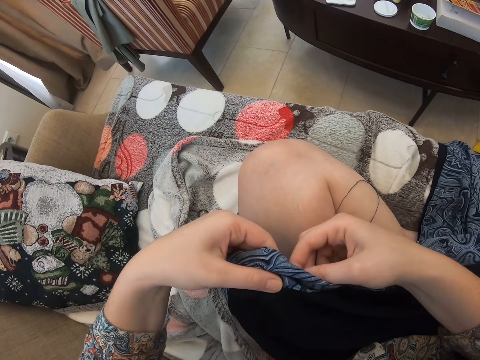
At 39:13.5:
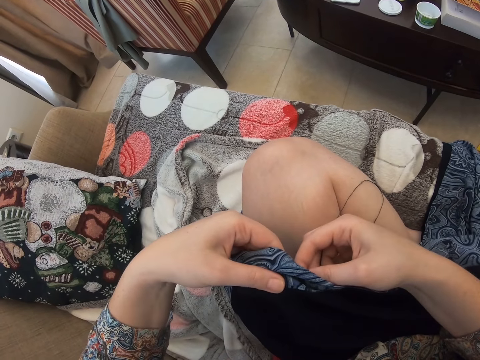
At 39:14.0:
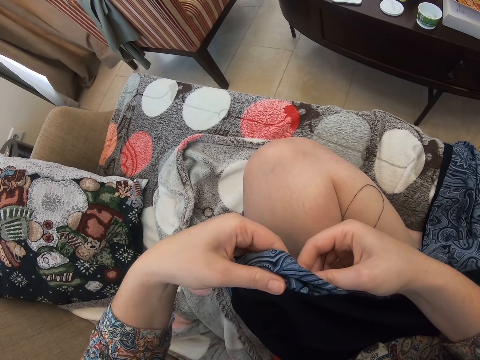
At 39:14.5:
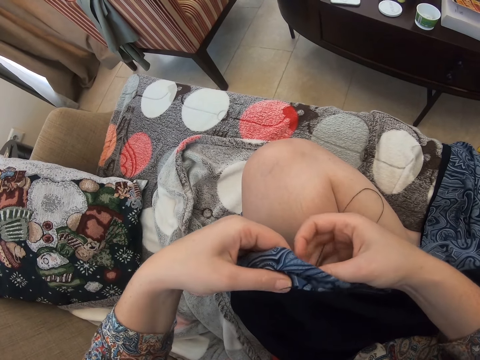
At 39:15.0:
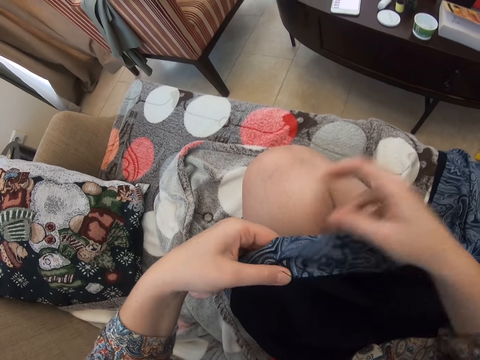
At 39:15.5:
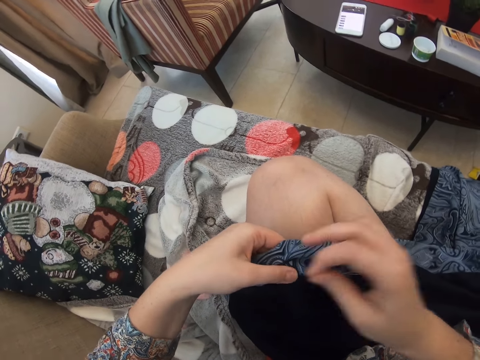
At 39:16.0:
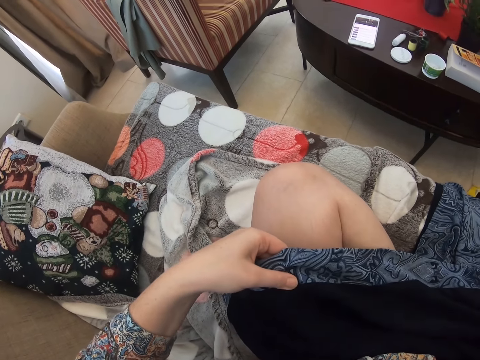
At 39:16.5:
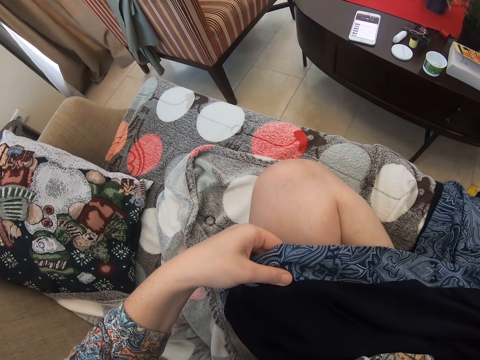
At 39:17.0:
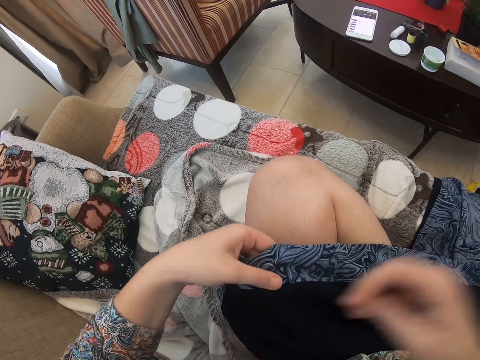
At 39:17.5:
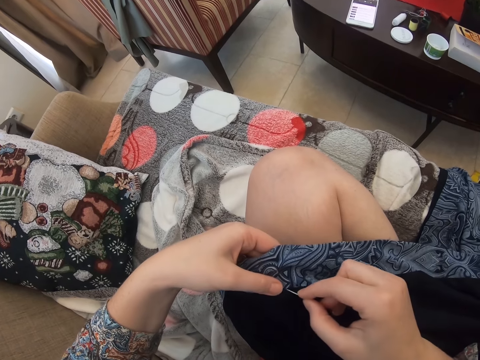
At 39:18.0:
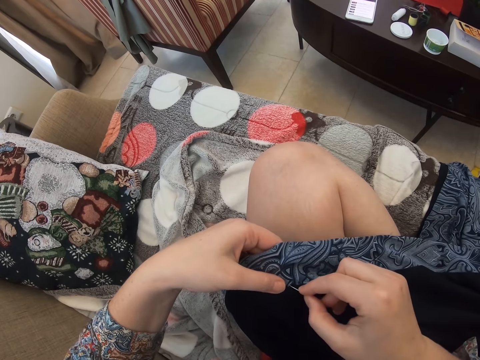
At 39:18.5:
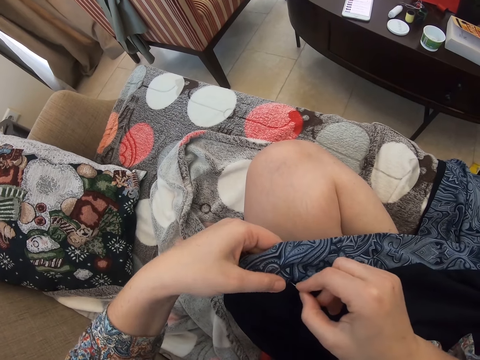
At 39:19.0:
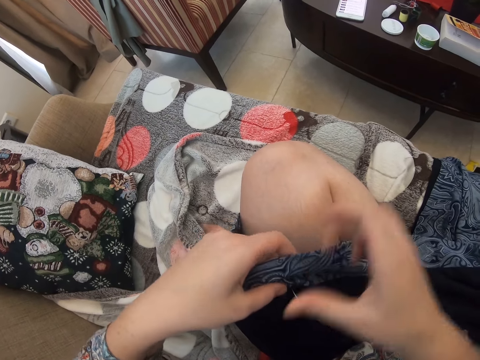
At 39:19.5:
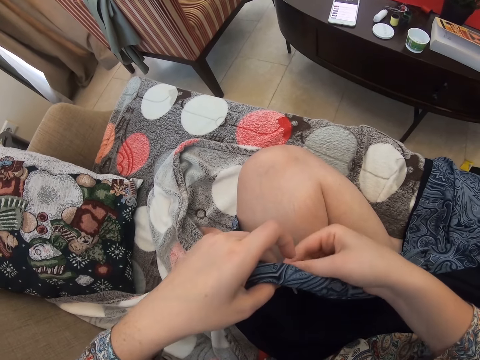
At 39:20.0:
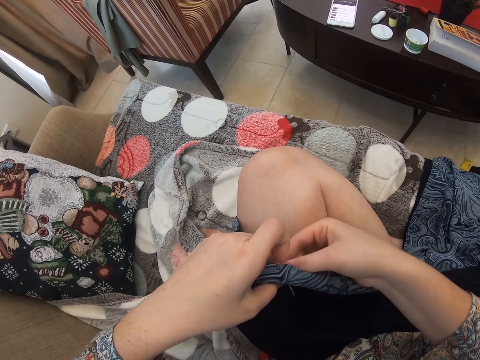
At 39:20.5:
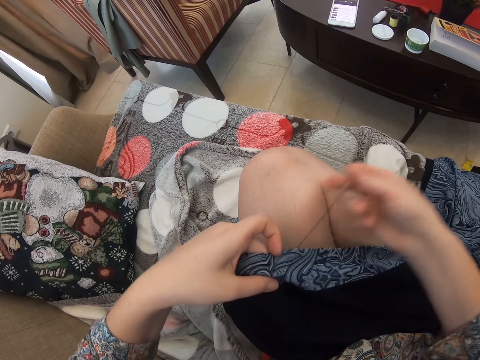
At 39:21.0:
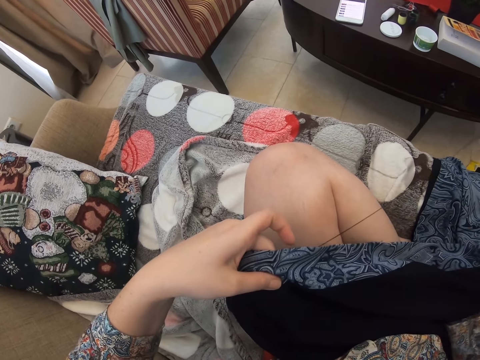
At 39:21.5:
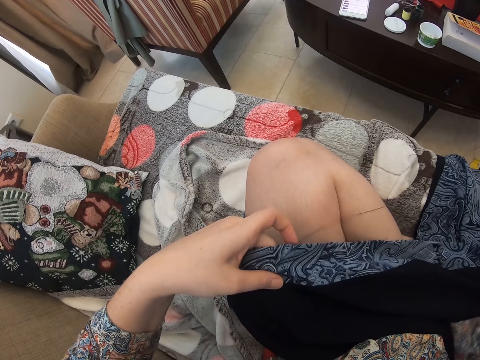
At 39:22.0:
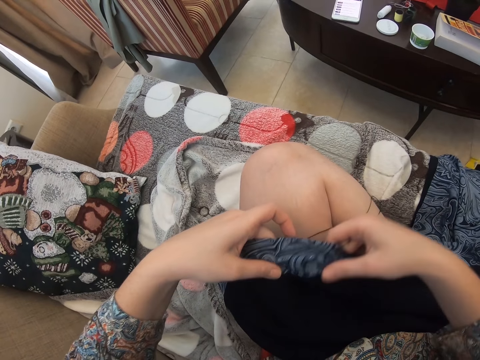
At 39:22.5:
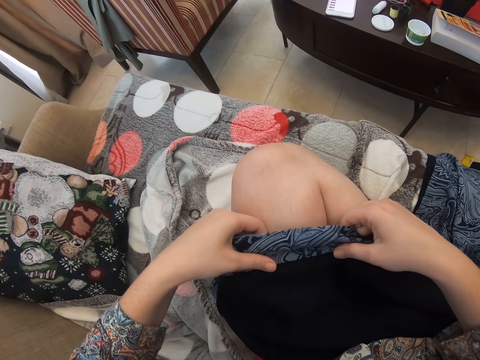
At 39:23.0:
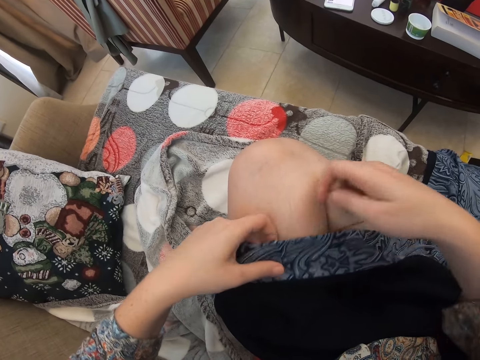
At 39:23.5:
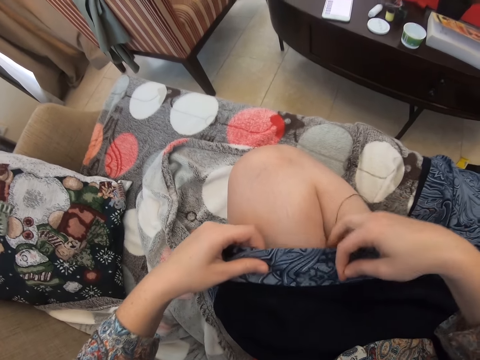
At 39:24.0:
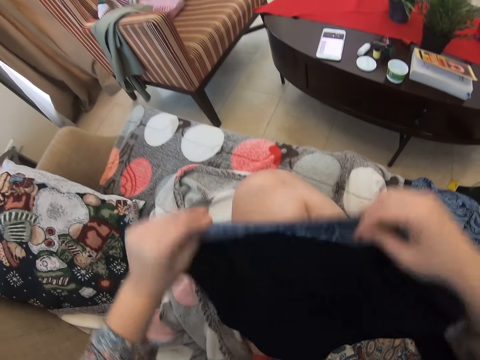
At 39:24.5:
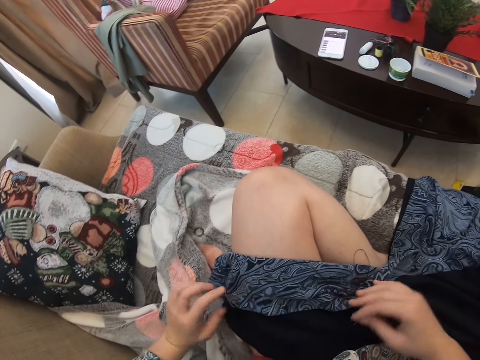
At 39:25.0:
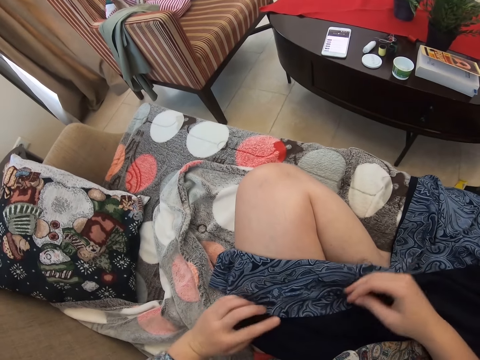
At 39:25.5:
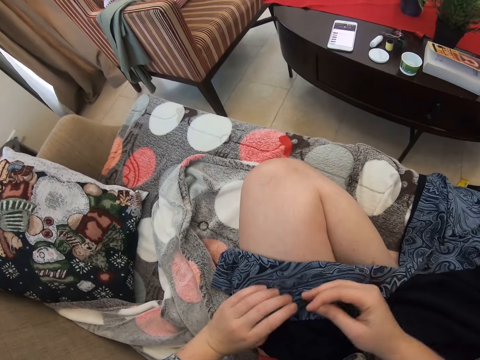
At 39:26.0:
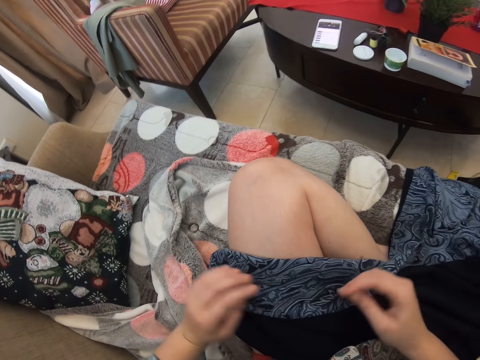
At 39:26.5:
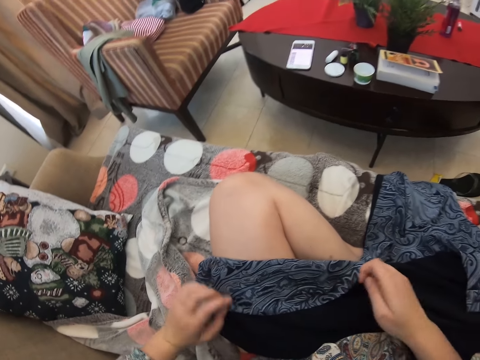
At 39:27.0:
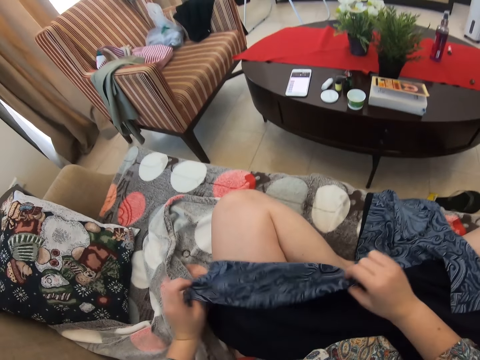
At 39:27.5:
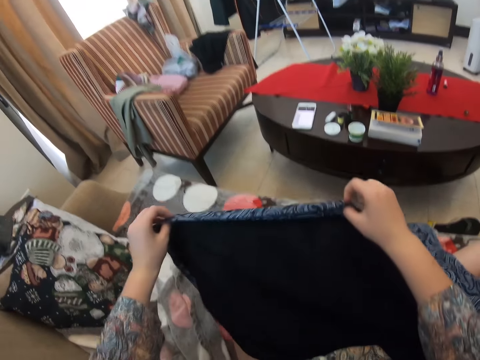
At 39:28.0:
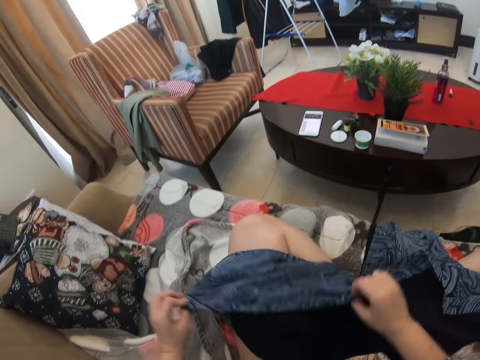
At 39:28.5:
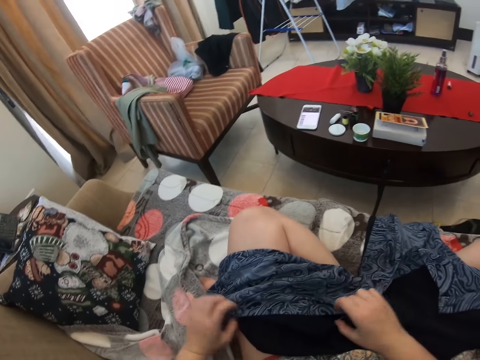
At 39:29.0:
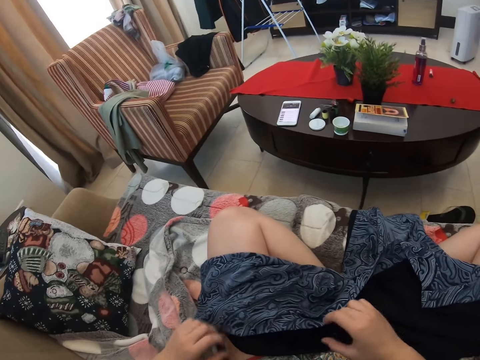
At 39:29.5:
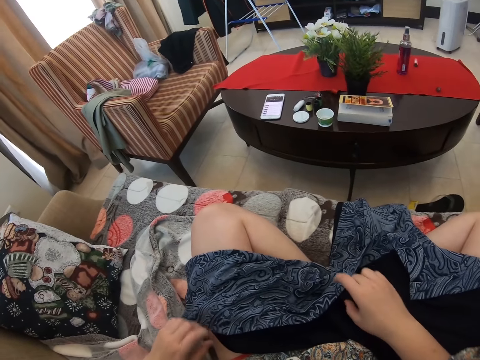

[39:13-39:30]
The camera wearer turns the cloth. They fold the cloth. They adjust the cloth.

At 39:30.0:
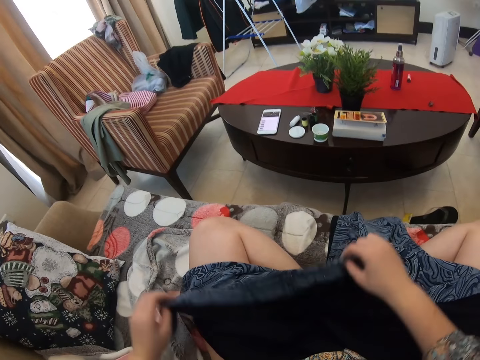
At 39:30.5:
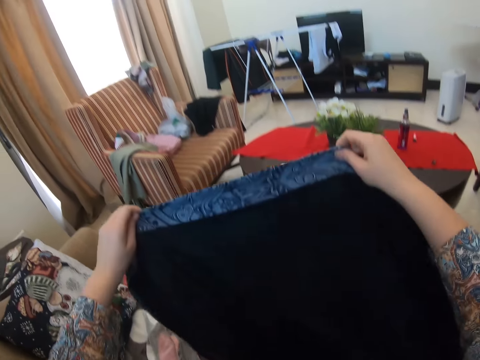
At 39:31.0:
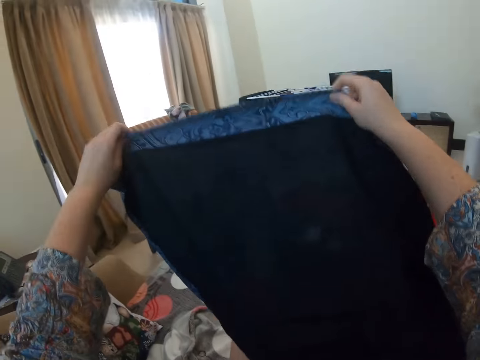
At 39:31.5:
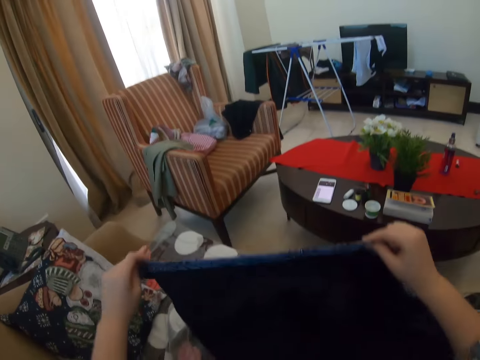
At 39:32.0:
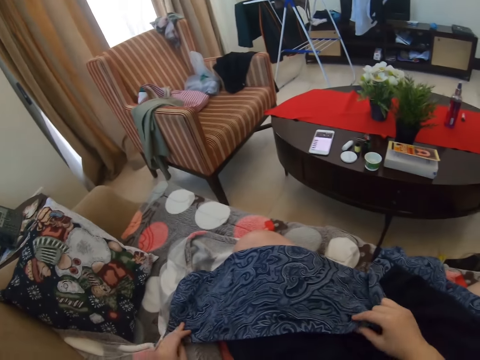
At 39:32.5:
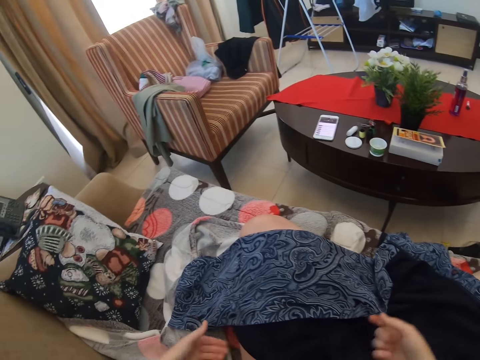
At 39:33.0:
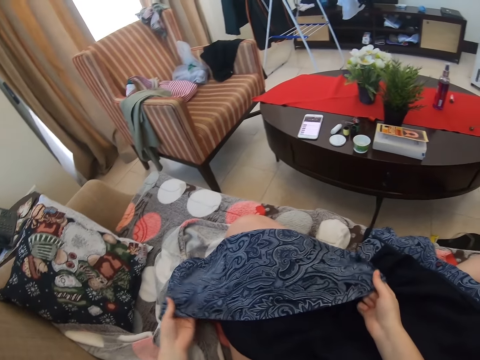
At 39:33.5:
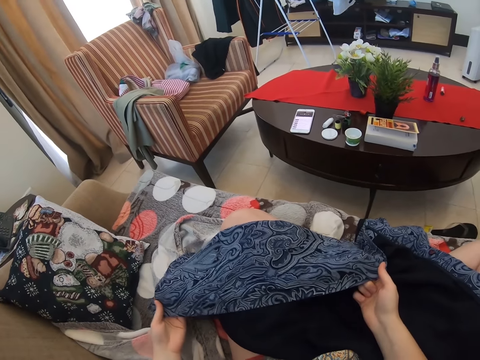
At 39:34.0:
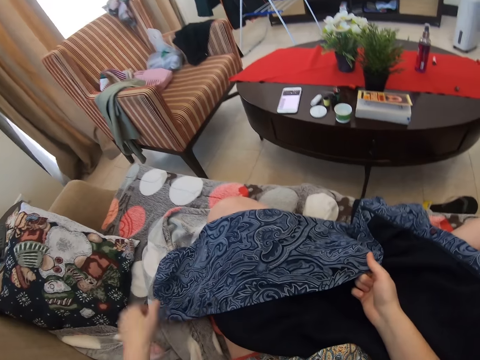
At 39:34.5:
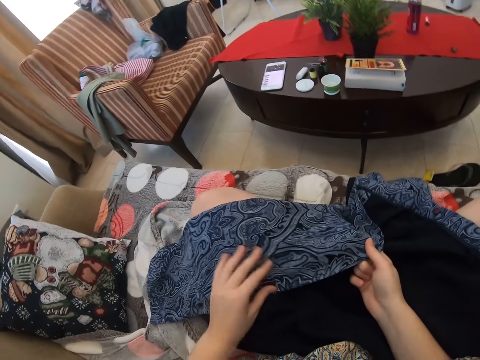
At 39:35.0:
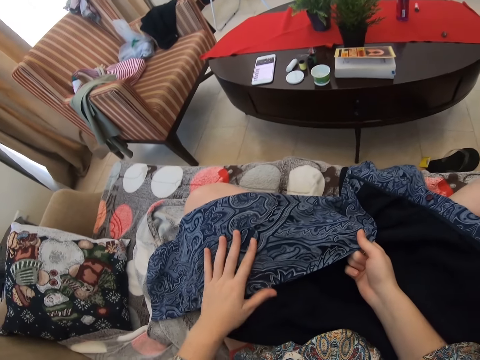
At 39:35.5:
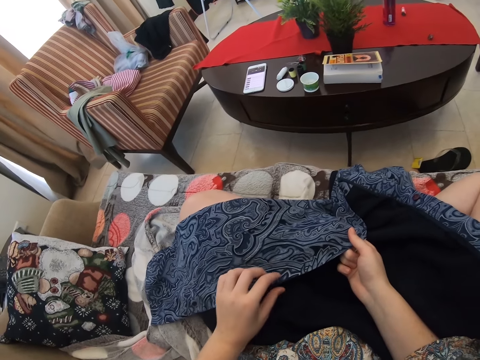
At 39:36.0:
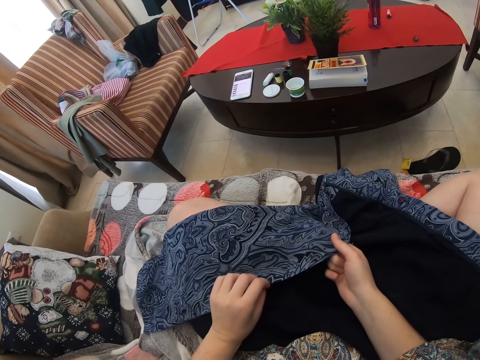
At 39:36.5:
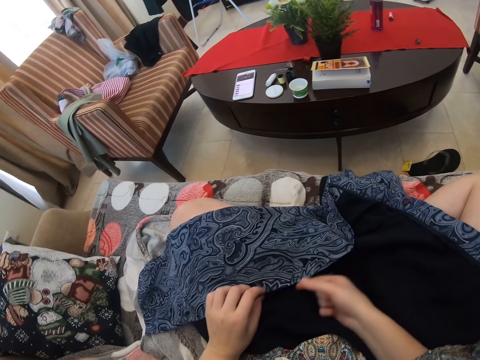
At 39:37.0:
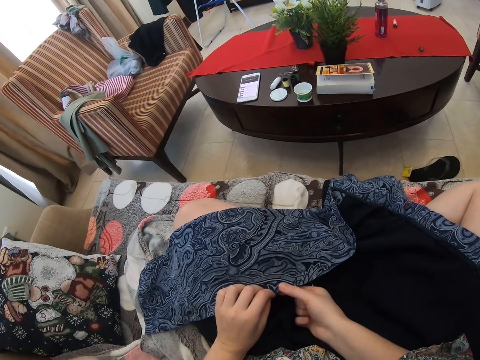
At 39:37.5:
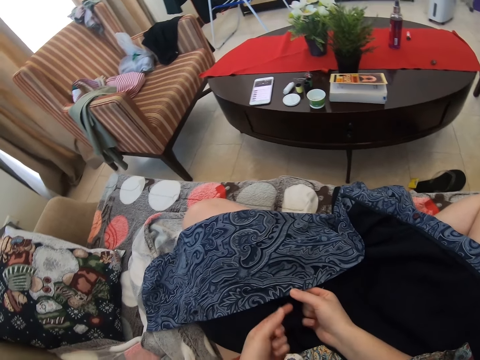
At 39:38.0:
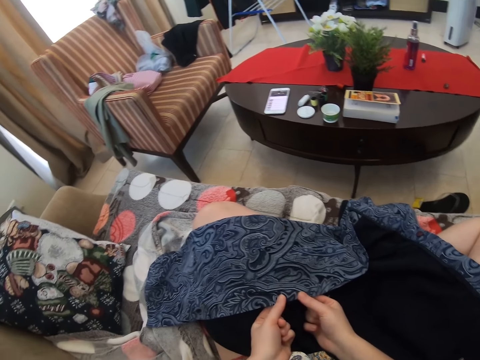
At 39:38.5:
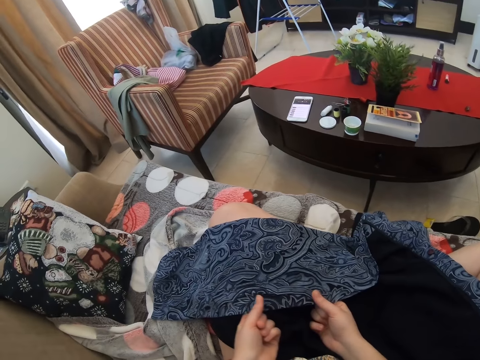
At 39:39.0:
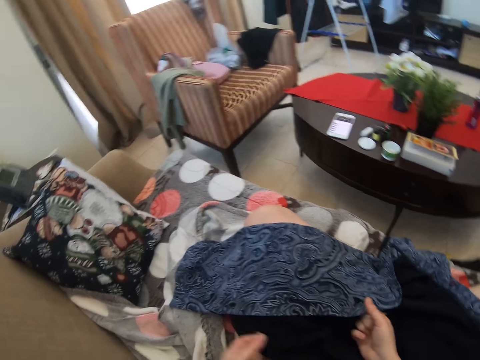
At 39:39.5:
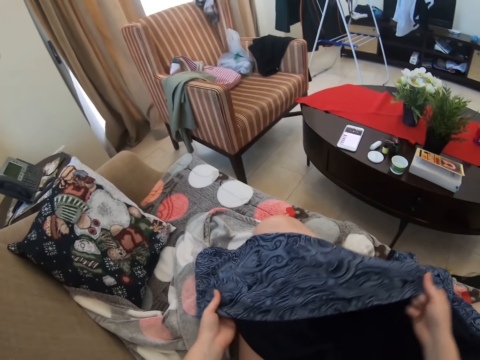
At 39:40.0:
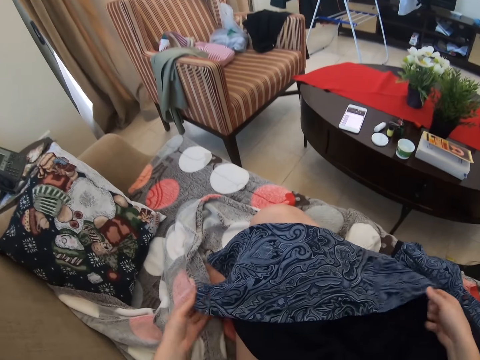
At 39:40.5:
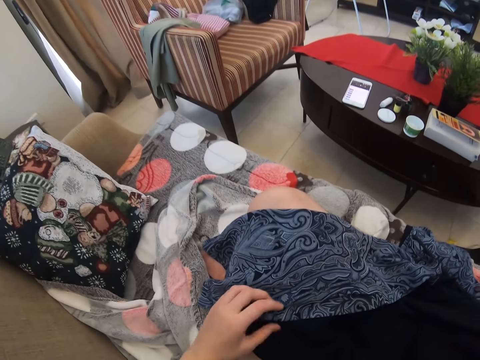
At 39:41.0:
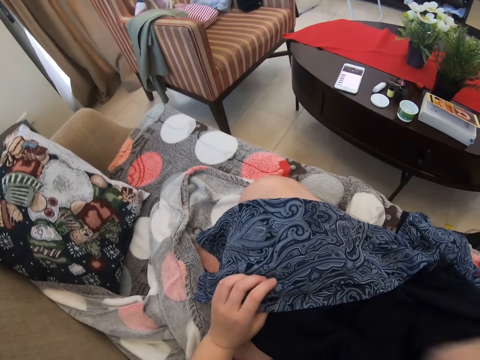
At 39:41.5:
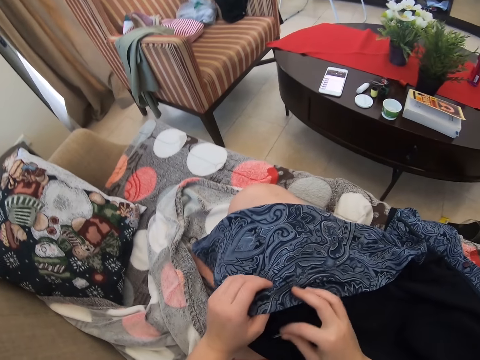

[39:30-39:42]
The camera wearer holds the cloth up. They fold the cloth.
